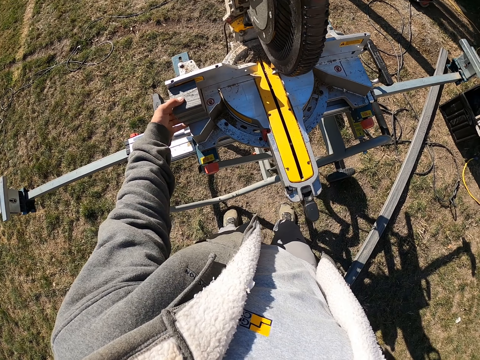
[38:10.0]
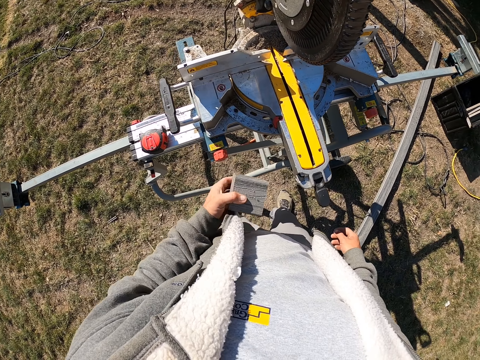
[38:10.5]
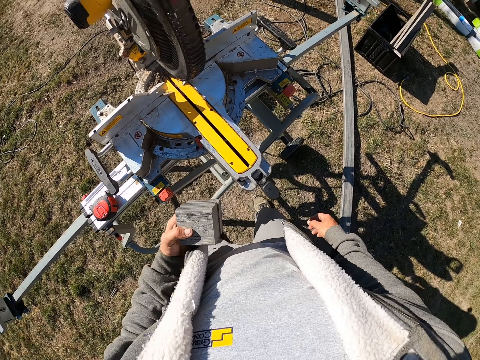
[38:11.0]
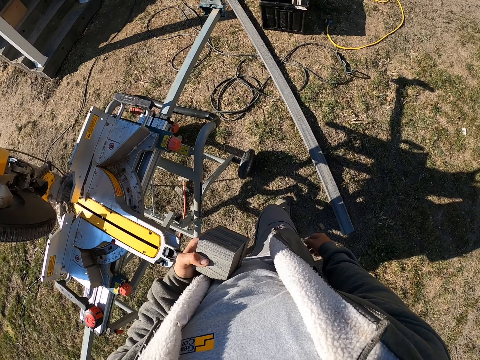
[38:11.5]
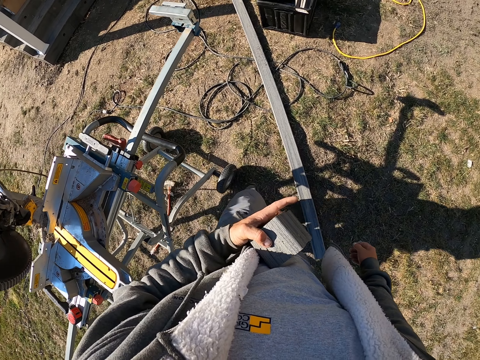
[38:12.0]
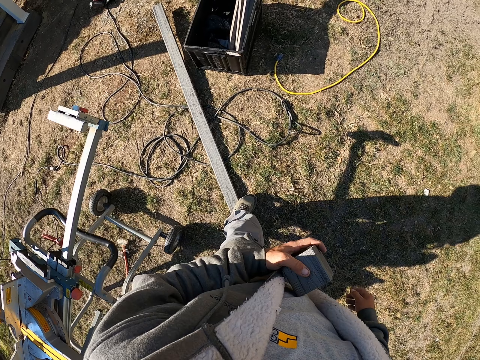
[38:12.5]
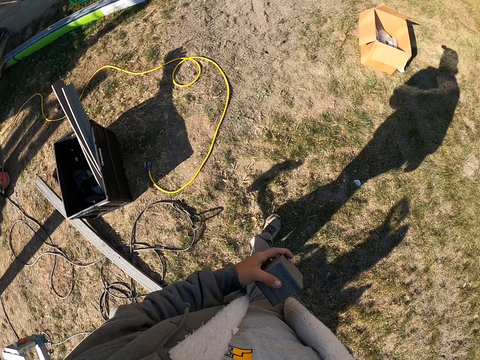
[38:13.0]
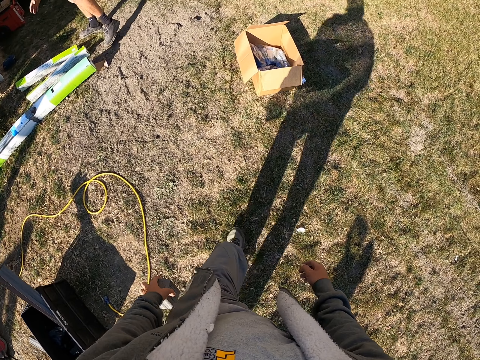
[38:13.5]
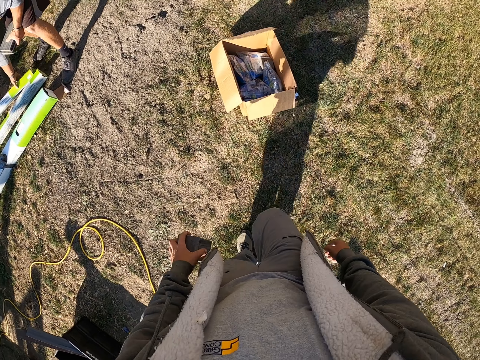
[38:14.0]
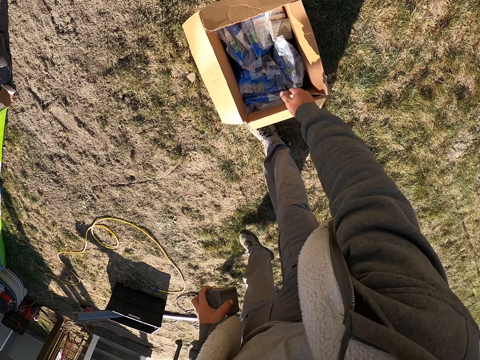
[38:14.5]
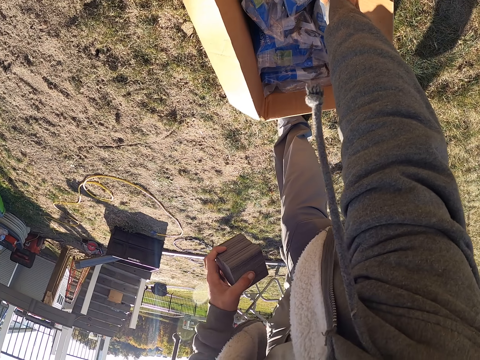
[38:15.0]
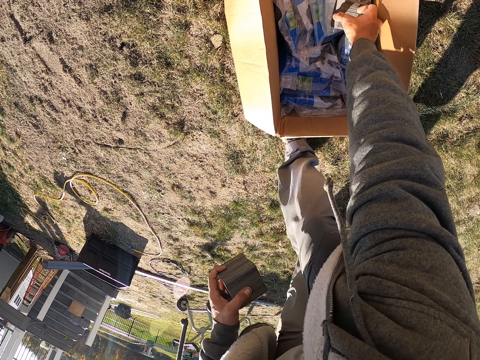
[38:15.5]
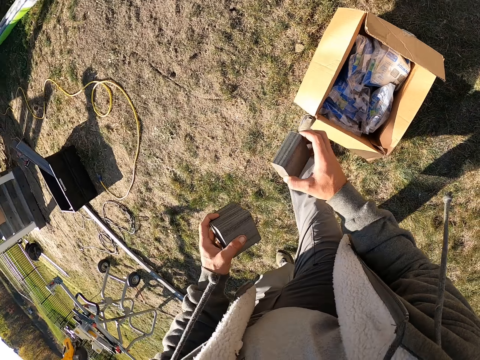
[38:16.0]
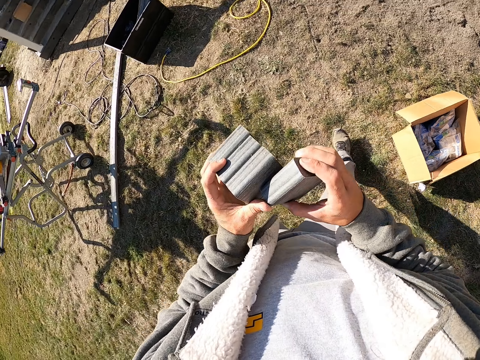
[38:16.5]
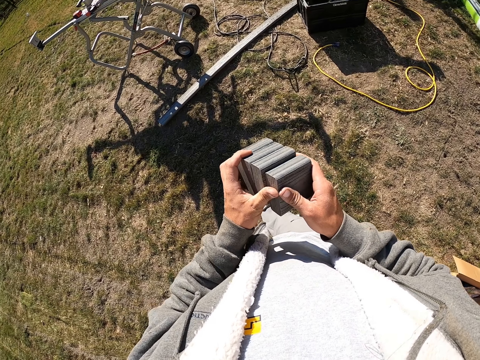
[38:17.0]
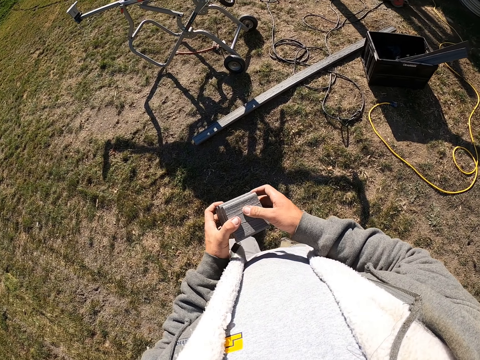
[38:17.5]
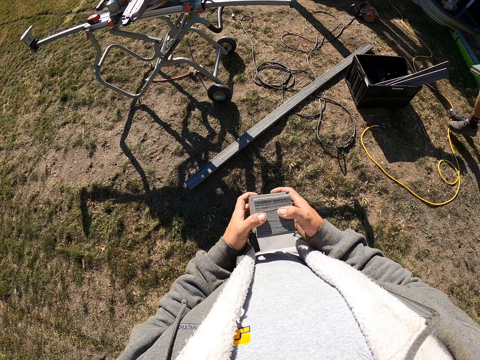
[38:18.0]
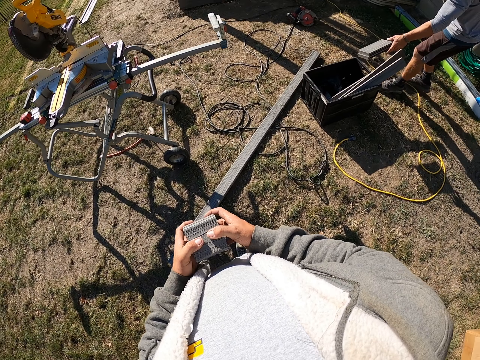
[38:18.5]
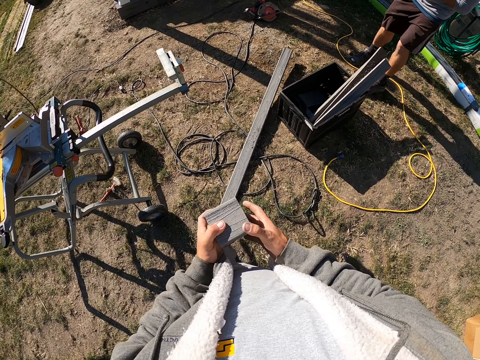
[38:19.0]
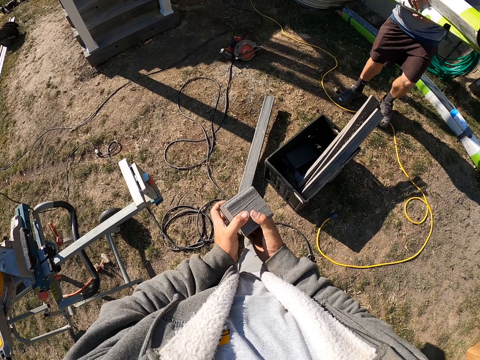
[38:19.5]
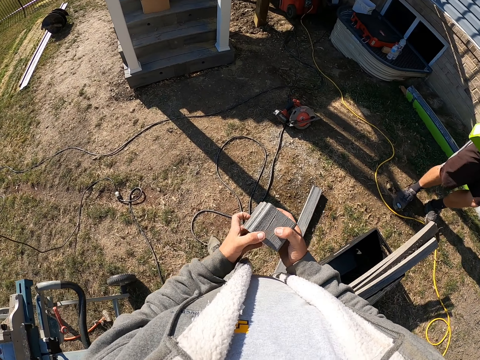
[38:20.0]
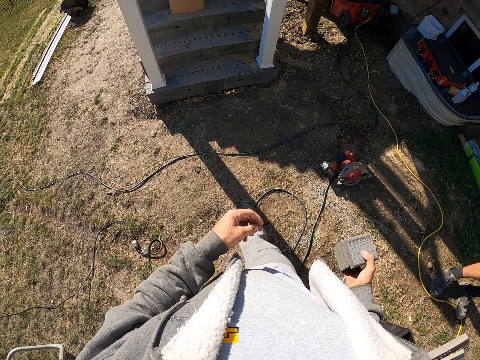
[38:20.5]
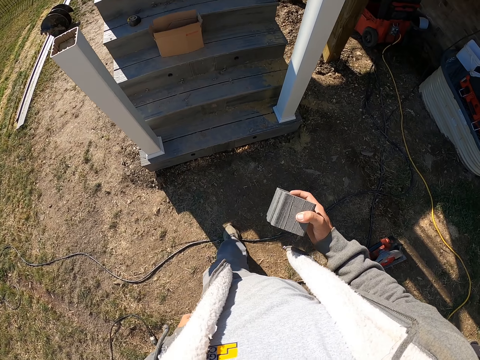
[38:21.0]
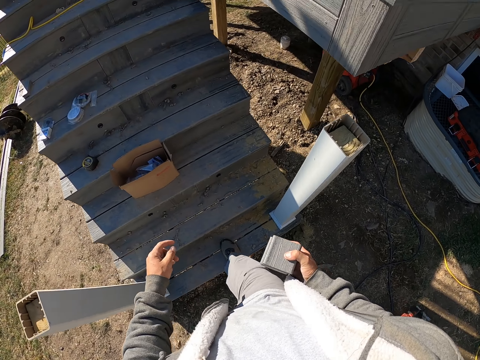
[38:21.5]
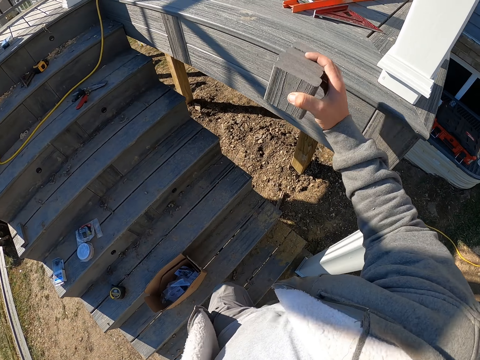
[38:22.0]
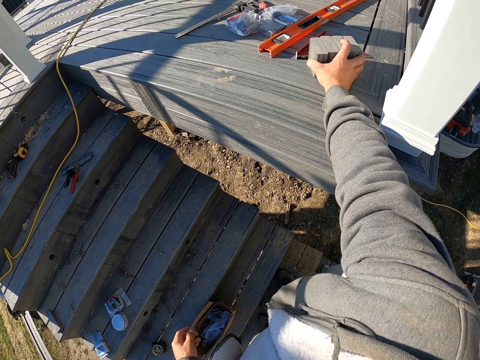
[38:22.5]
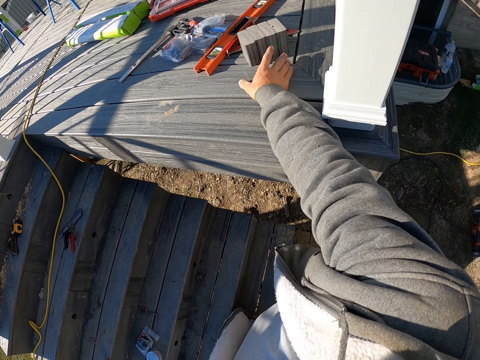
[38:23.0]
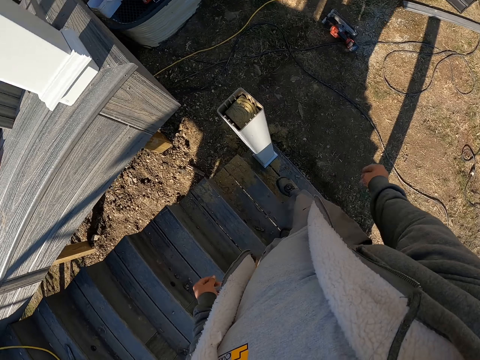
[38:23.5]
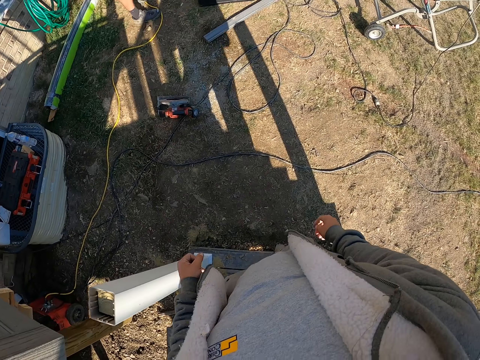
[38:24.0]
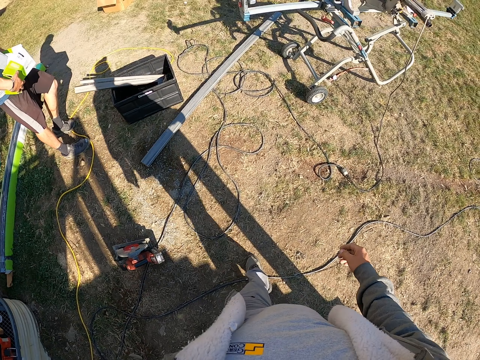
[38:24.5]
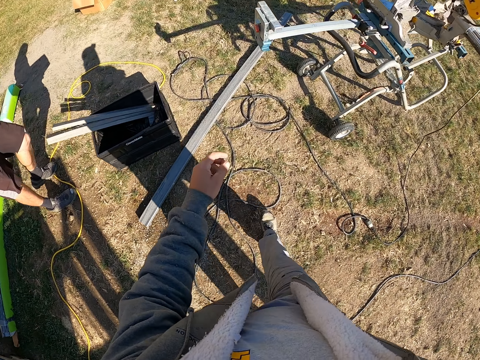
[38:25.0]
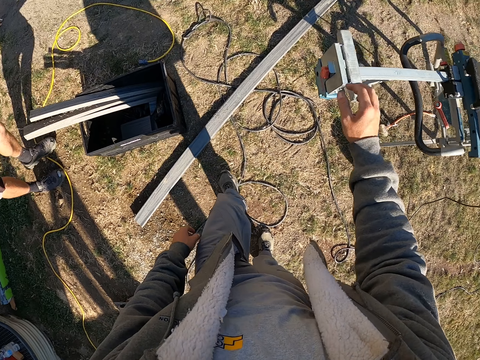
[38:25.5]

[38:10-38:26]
The camera wearer picks the piece of wood on the machine. They walk and look around. They walk, look around, and pick the piece of wood in the box. They walk. A man puts the piece of wood in a bin. The camera wearer climbs the staircase. They put the piece of wood down. They walk and look around.

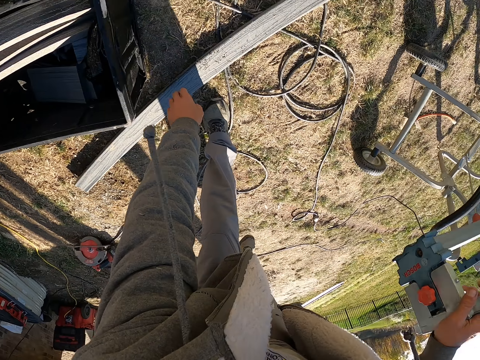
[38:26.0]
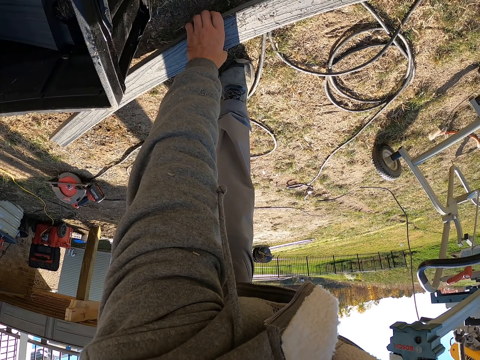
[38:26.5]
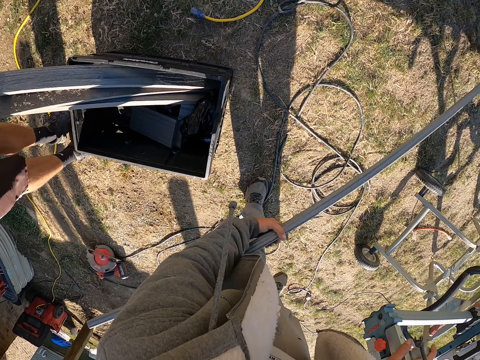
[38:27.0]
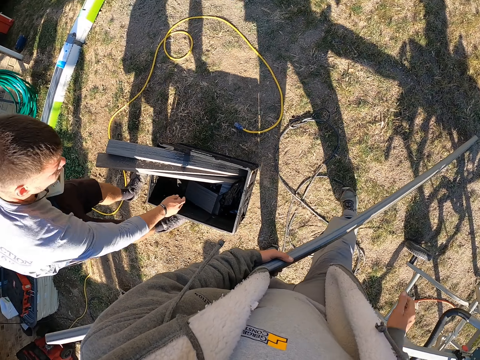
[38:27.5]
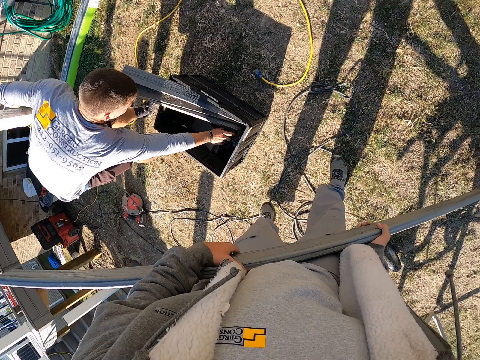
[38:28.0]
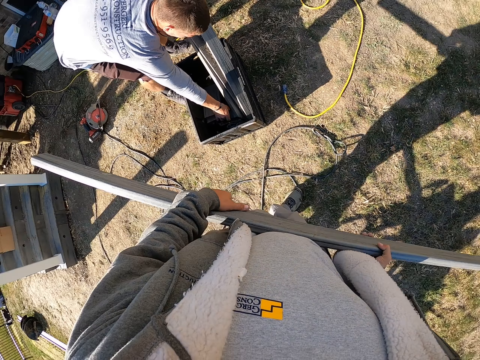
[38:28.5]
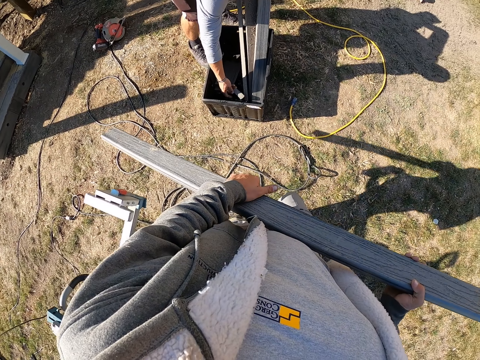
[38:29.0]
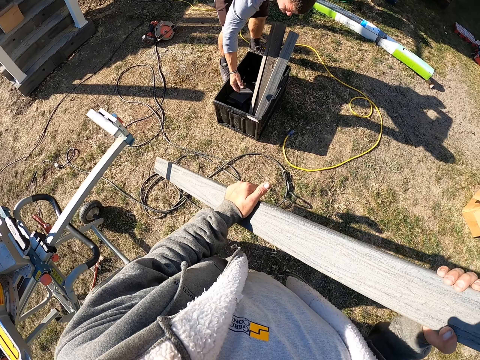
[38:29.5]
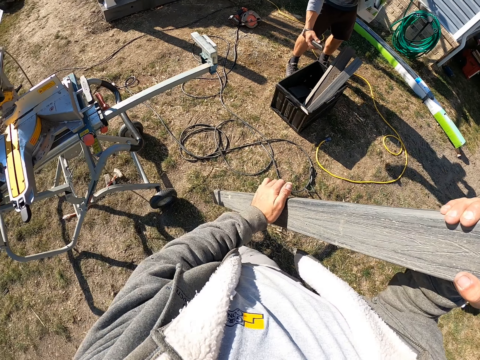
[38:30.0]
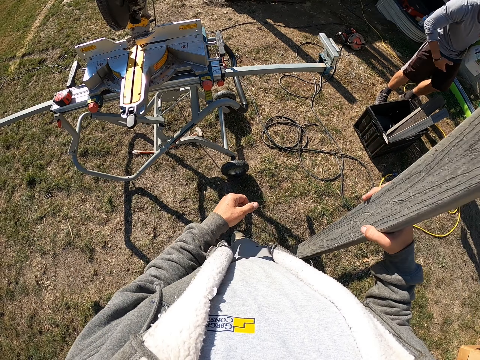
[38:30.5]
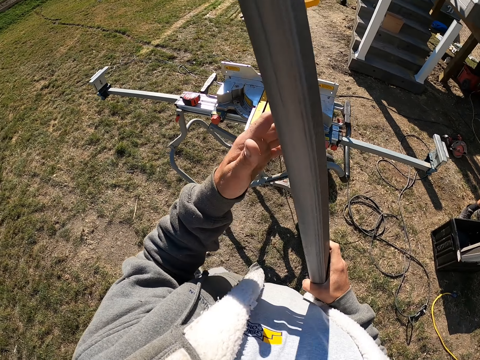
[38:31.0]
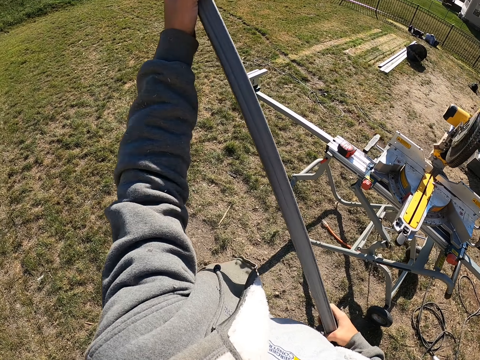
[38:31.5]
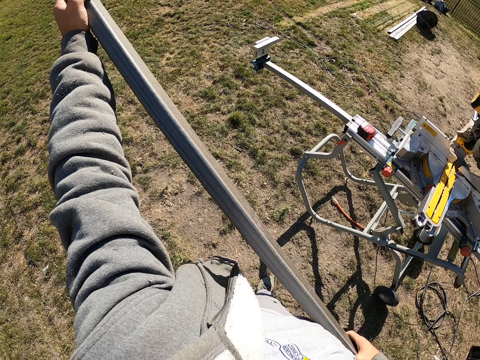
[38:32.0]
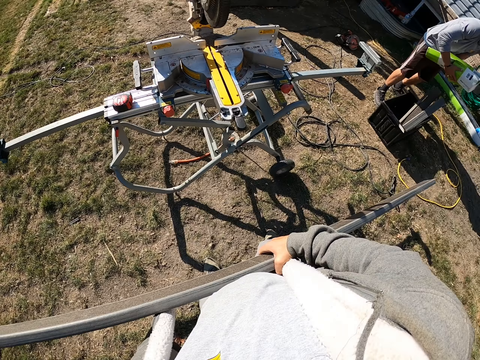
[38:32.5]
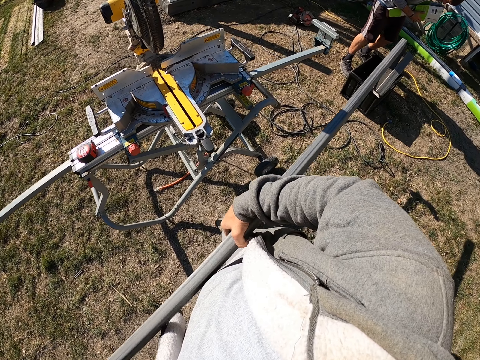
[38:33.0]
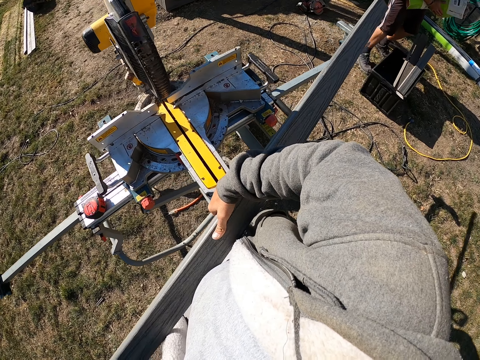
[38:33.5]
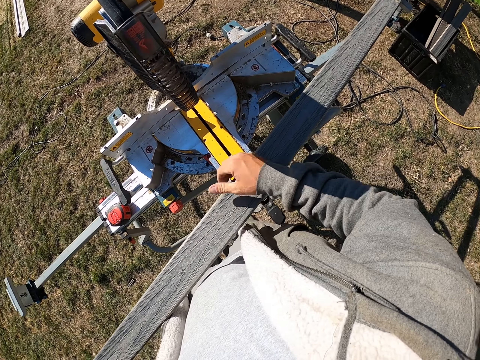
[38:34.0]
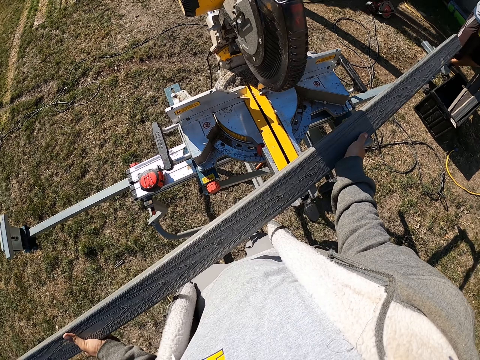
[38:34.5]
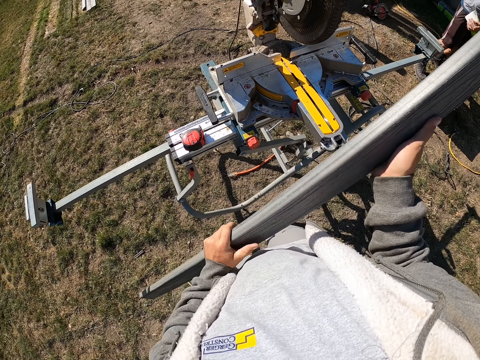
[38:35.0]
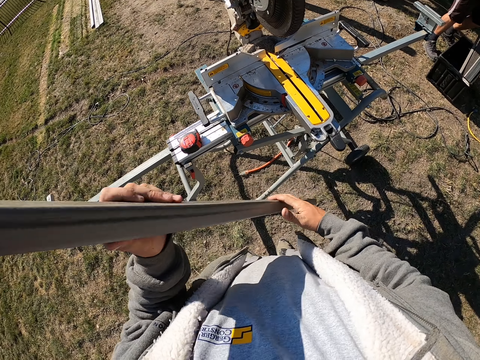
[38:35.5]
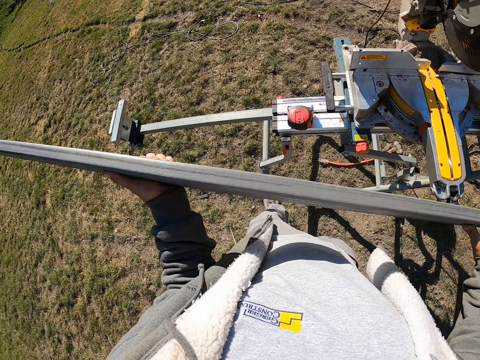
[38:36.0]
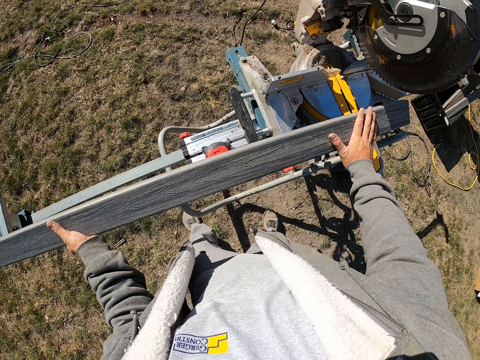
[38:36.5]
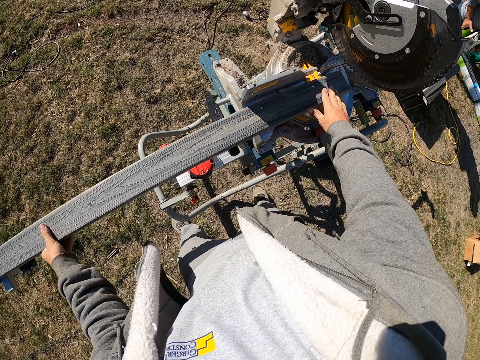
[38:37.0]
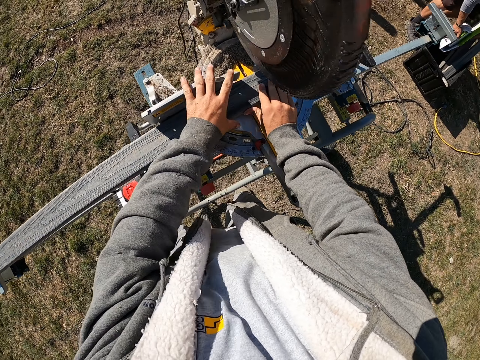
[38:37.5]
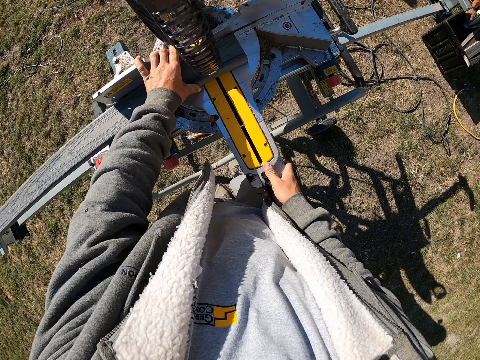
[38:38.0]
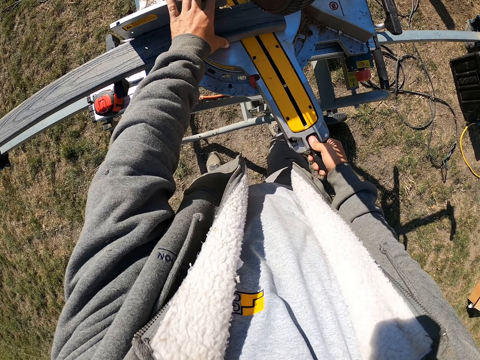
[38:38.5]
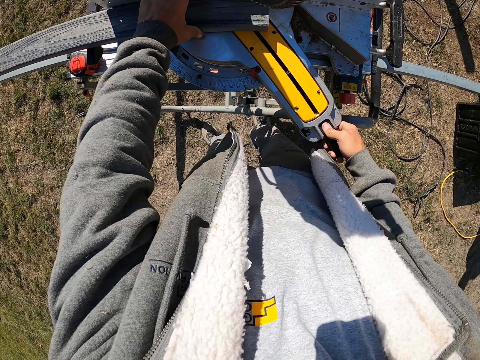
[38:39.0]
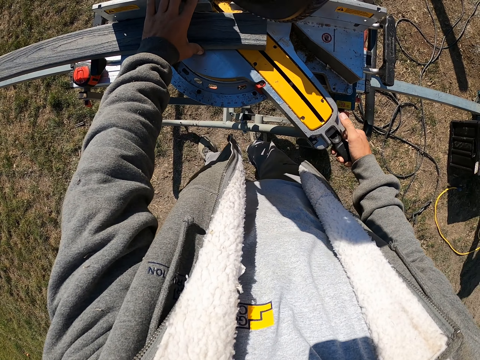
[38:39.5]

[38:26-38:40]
The camera wearer touches the wood cutting machine. They pick the wood. A man picks a piece of wood in the bin. The camera wearer looks around. They look around again. The man puts the piece of wood in the bin. The camera wearer turns the wood. They put the wood on the wood cutting machine or table saw. They adjust the machine. They move the table saw machine.
